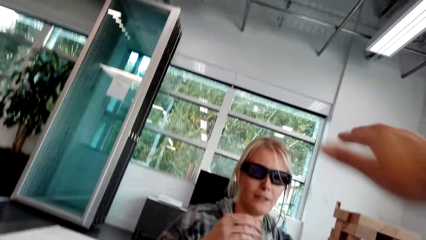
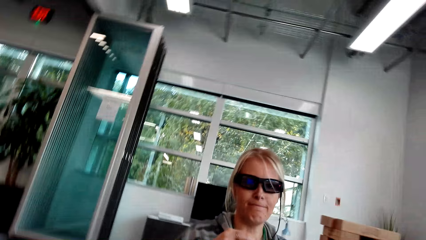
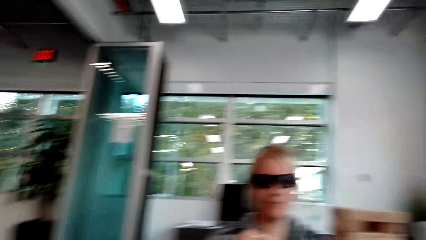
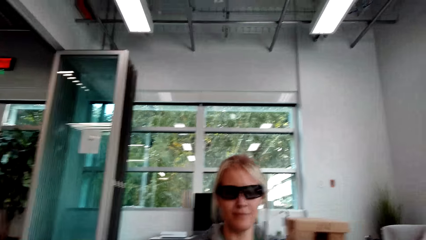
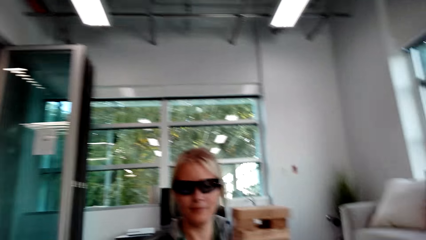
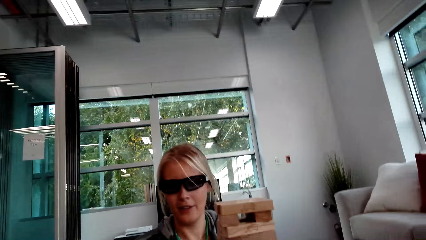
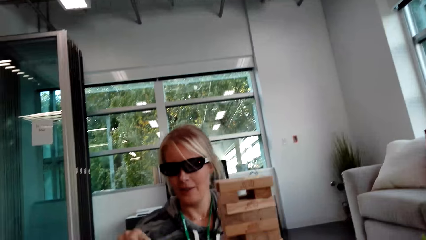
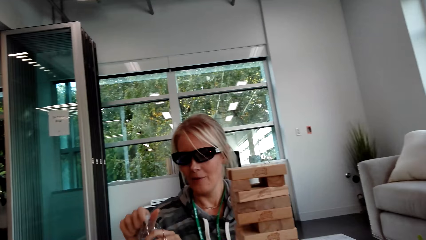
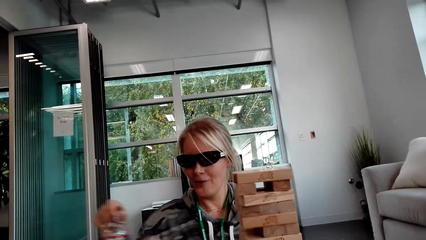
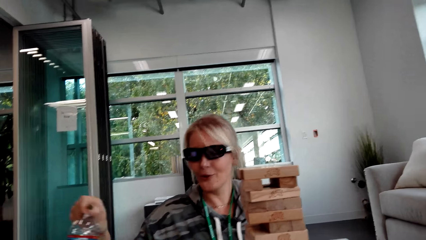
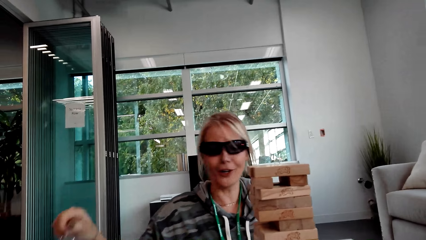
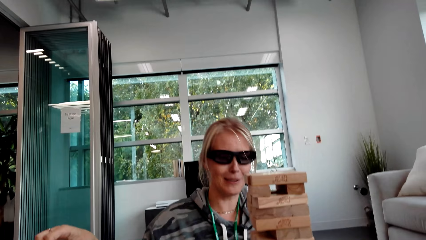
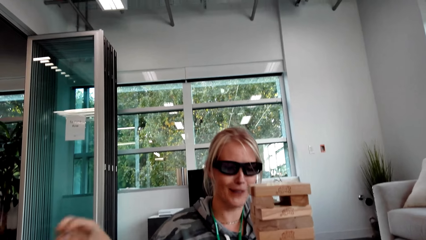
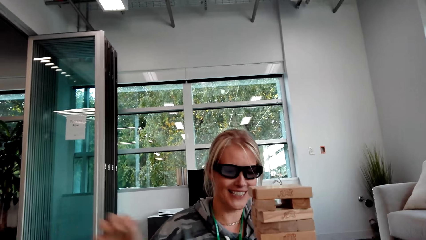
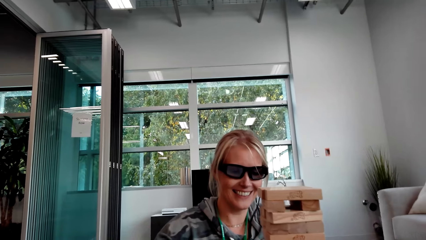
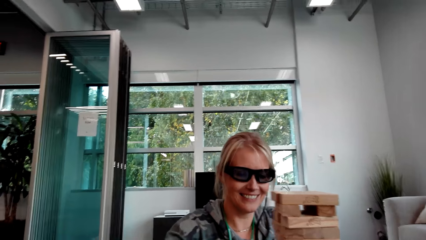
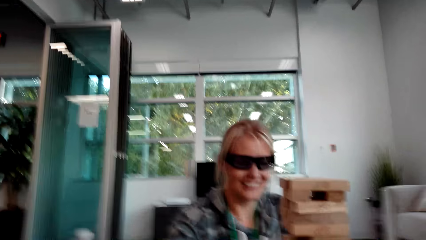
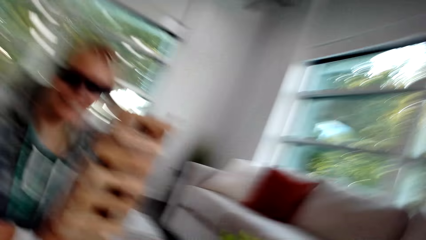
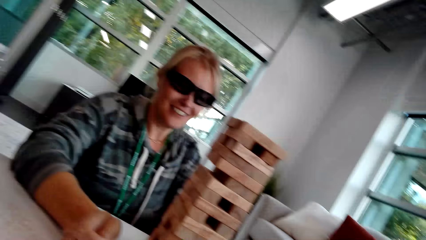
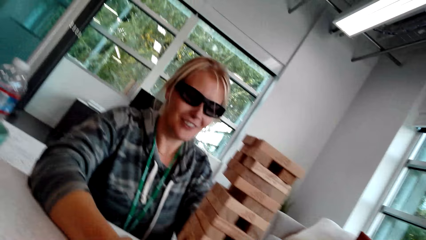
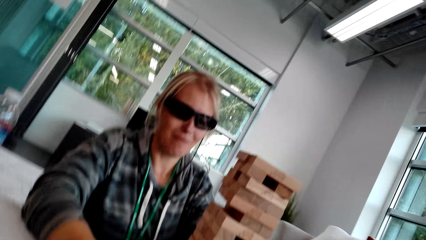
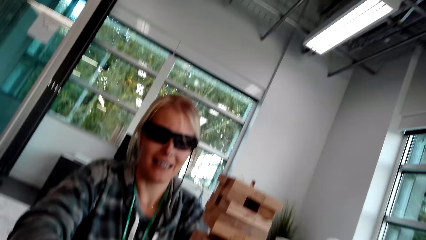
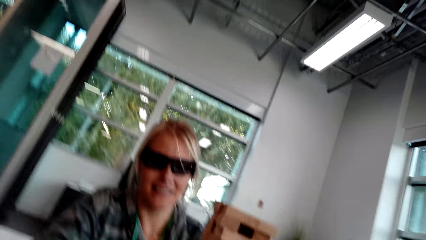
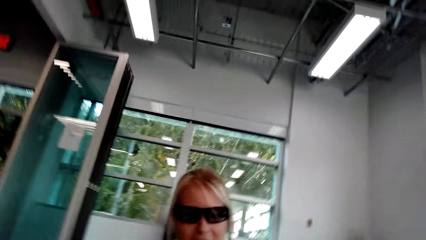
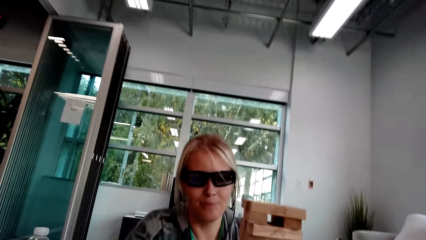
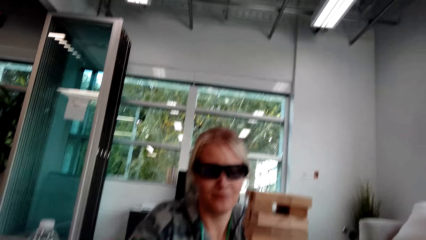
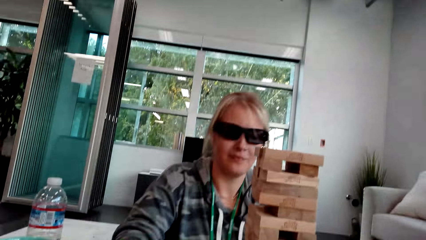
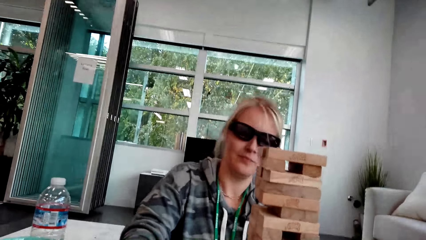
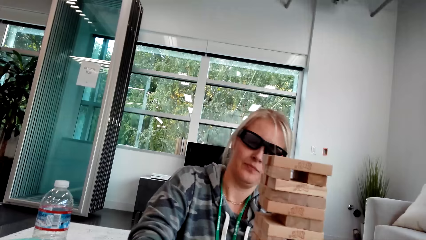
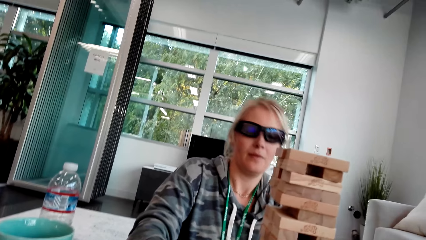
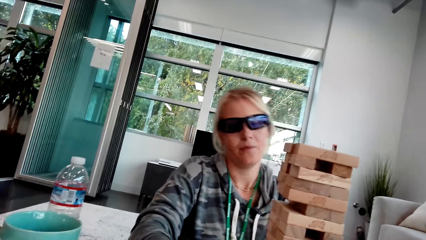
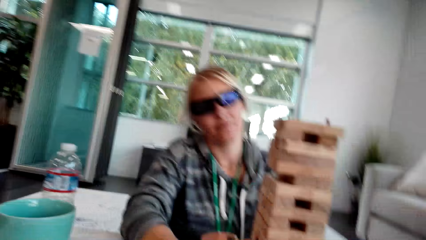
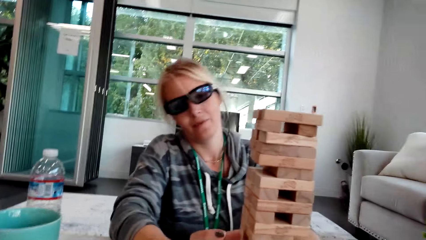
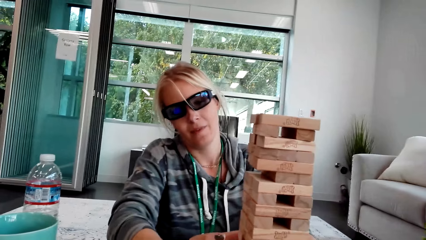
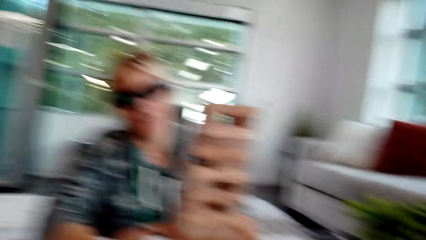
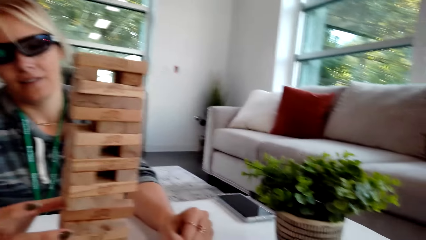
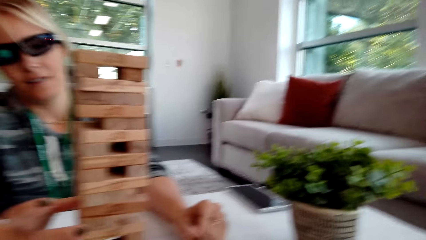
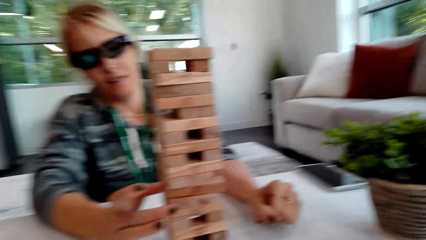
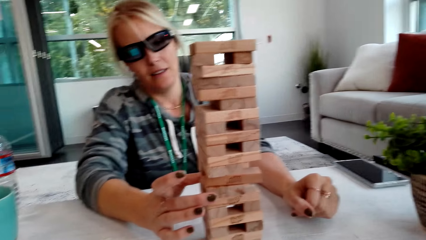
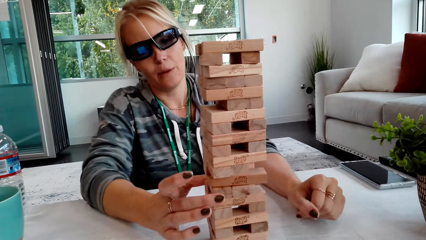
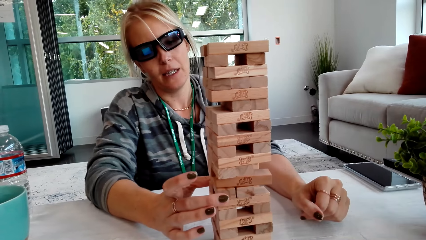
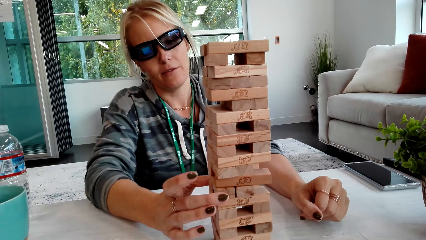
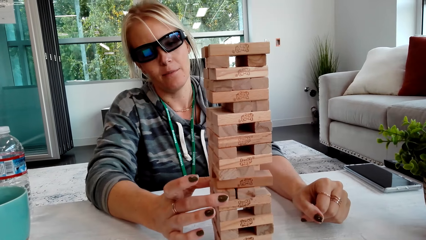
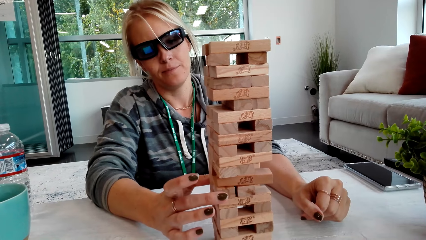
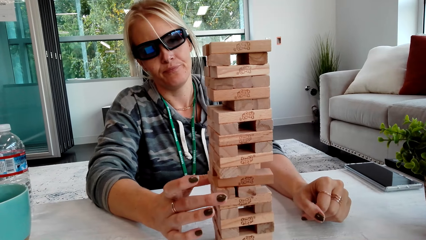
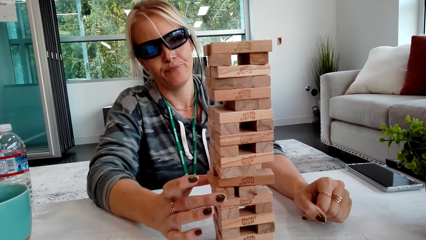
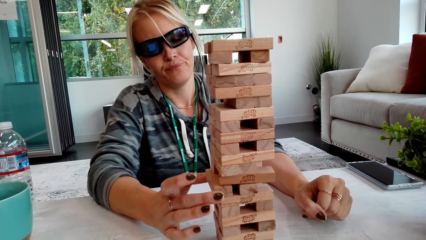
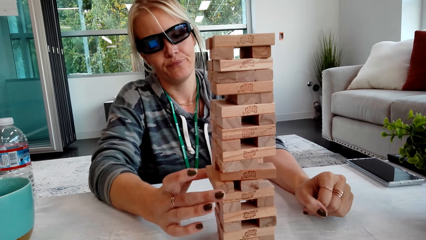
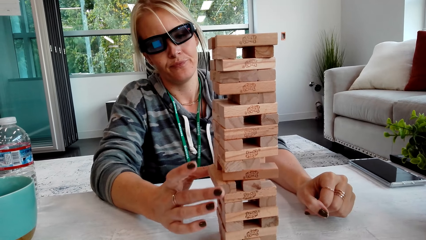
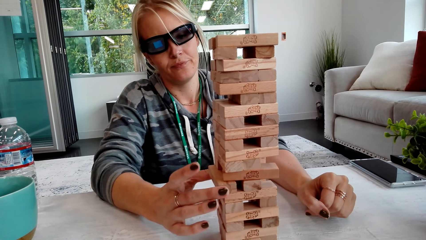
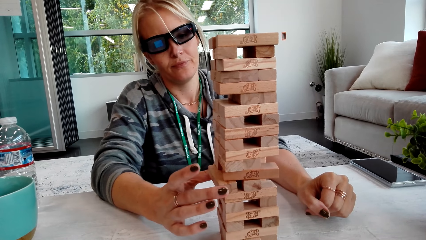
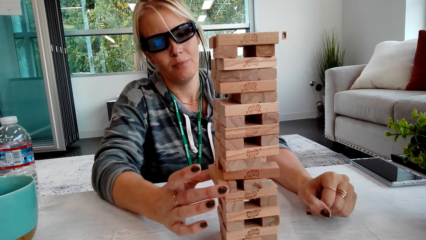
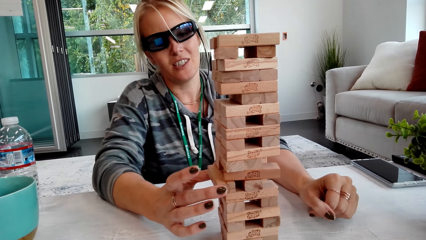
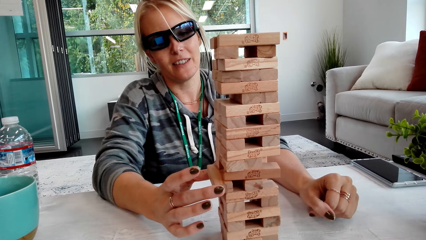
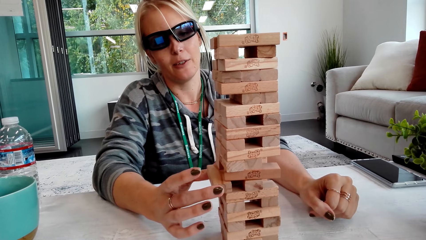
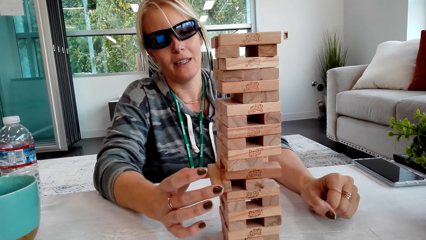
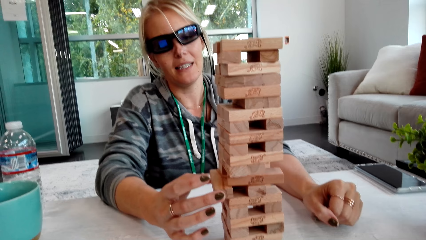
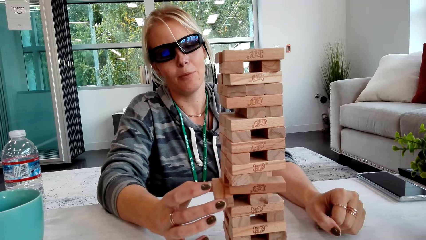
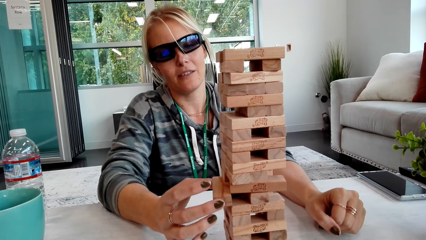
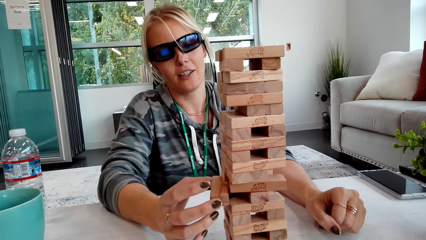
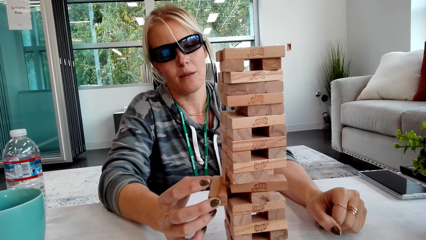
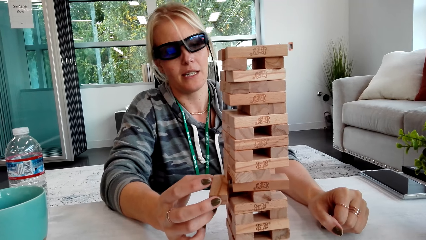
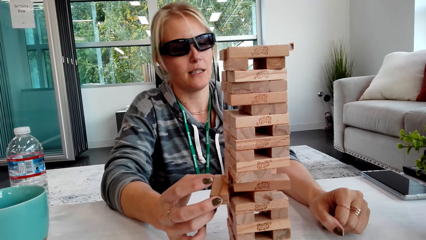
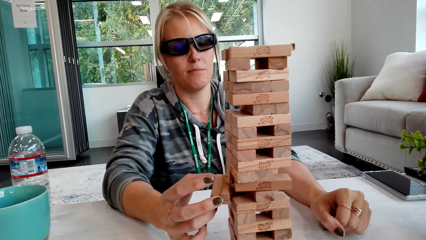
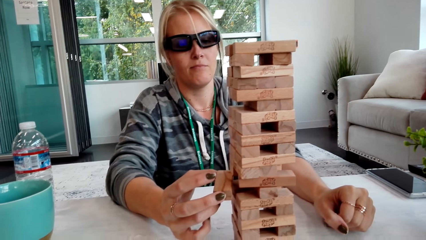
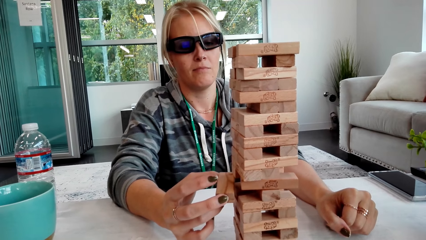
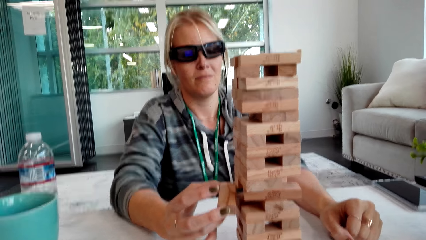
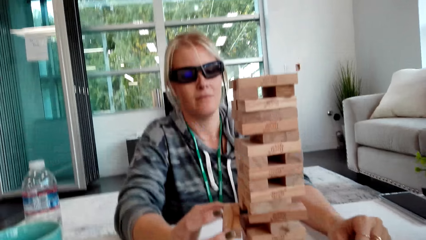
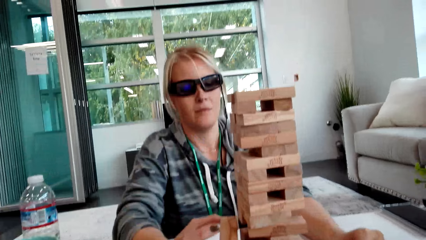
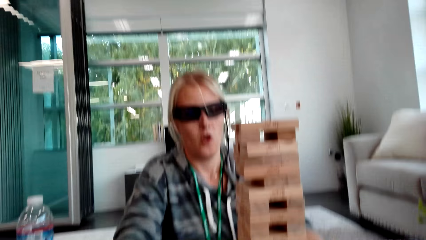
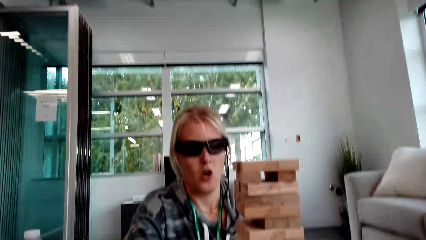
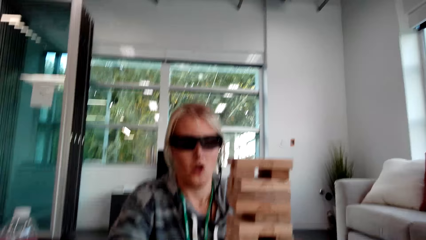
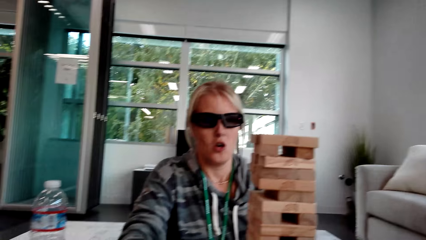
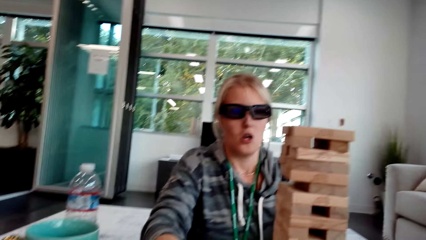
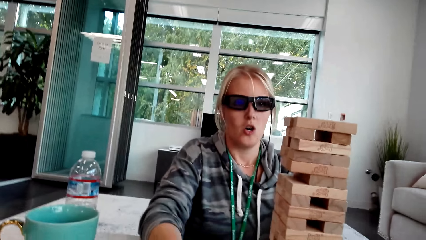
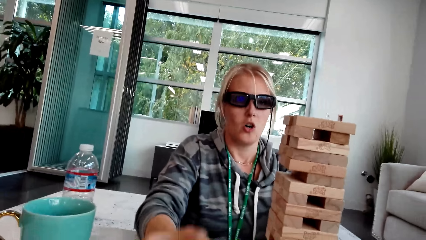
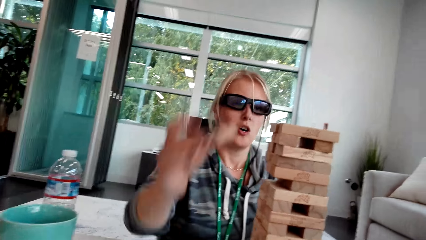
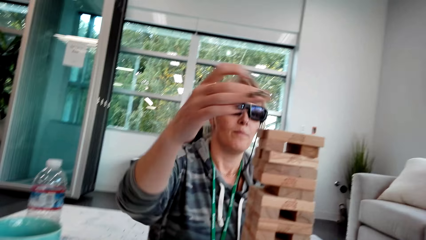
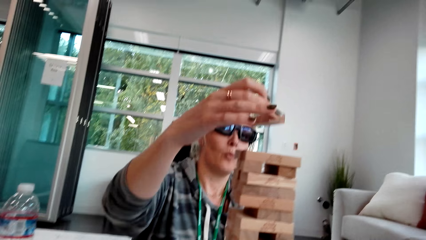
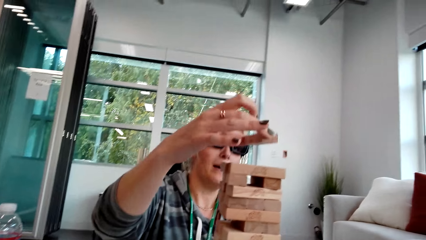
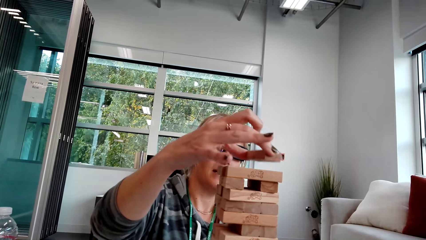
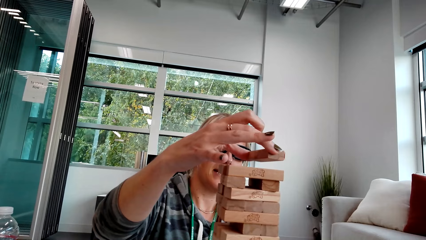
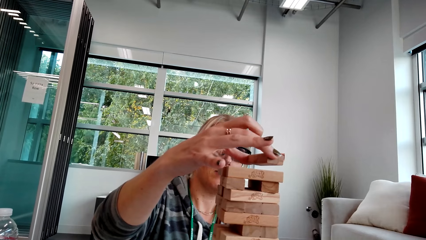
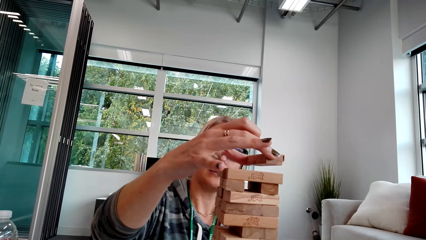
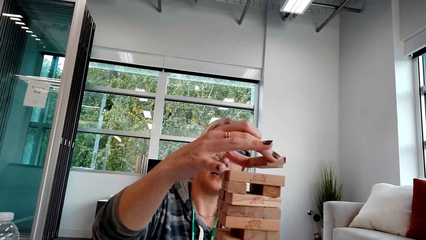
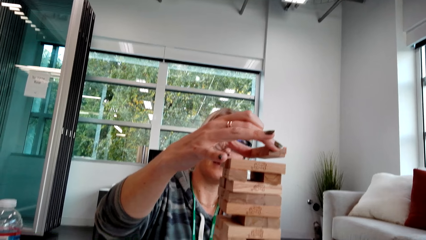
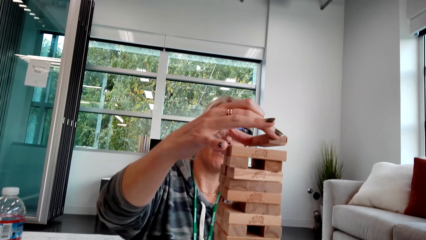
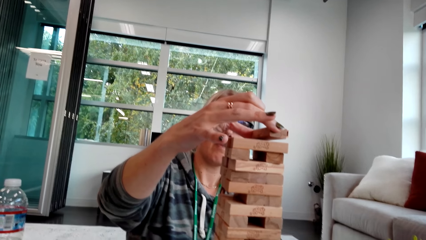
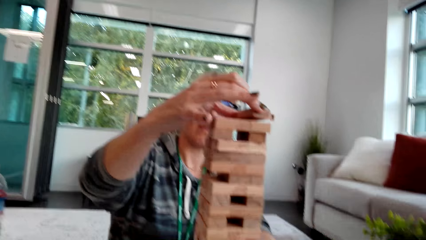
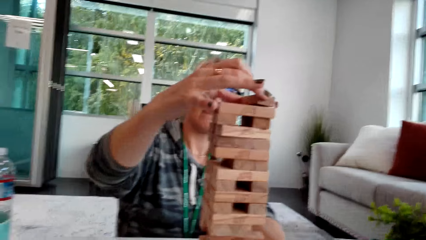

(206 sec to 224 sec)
A woman closes the bottle and drops the bottle. The woman talks. The woman interacts with another woman. The first woman picks up the wood. The woman touches the block. The woman talks and drops the wood.
